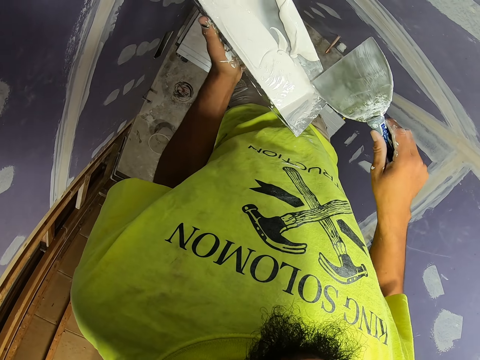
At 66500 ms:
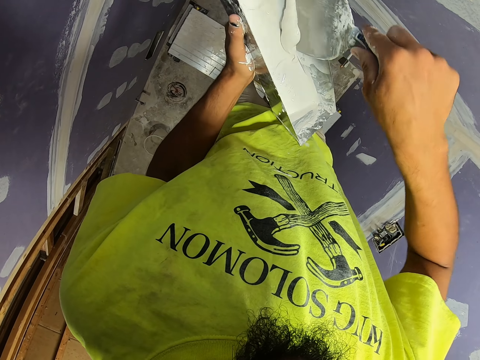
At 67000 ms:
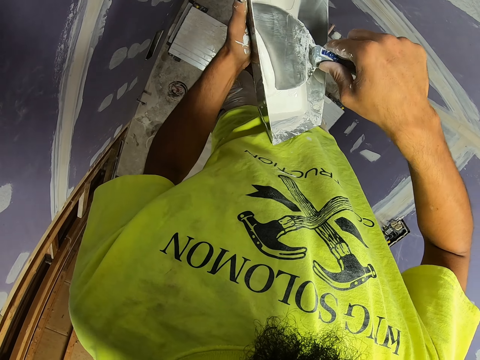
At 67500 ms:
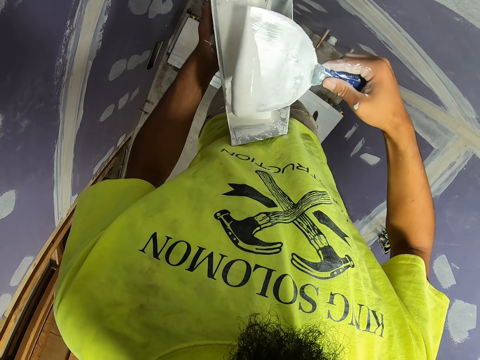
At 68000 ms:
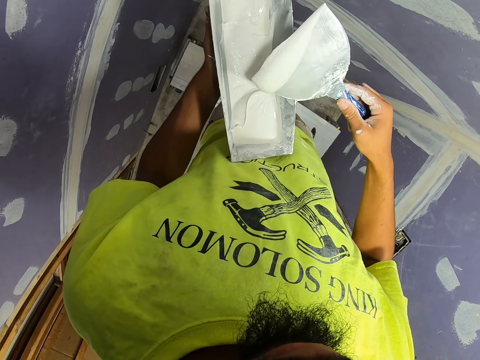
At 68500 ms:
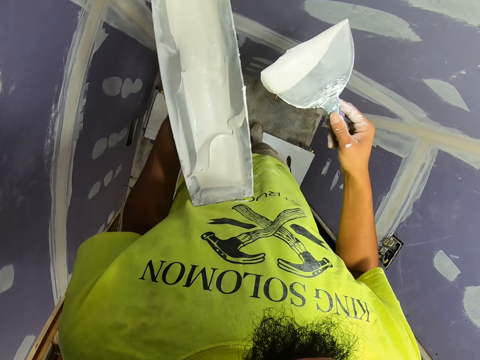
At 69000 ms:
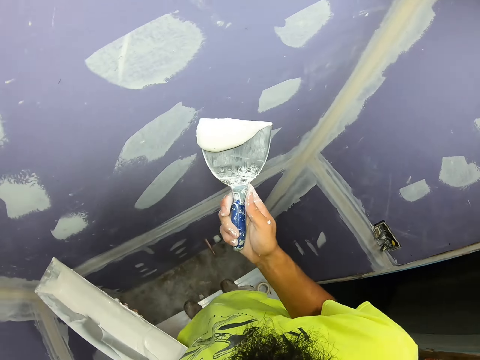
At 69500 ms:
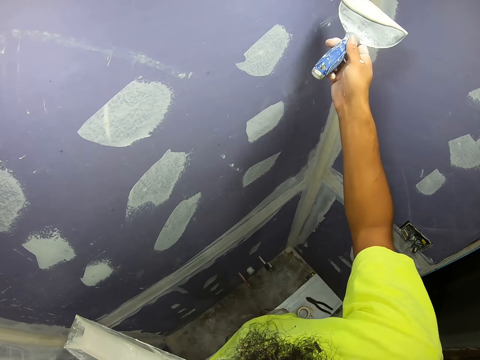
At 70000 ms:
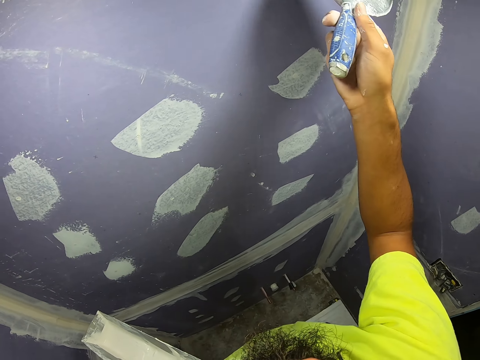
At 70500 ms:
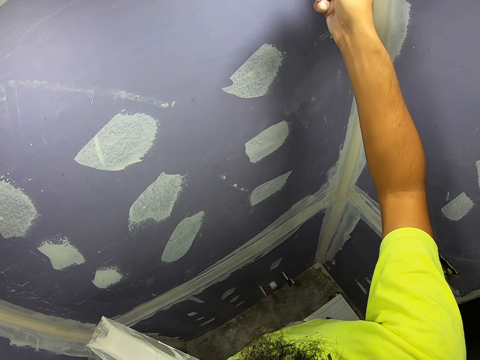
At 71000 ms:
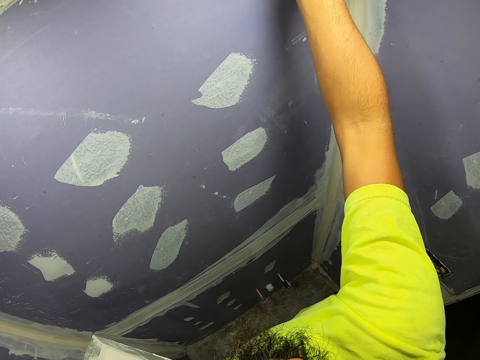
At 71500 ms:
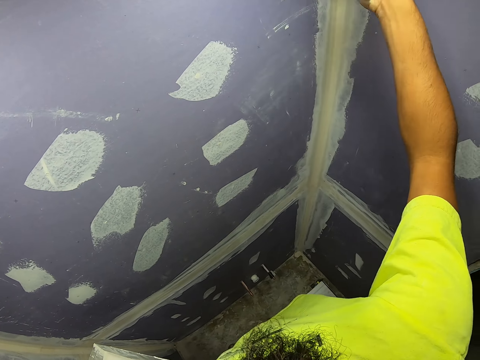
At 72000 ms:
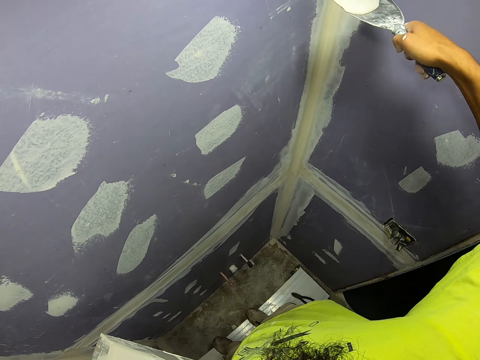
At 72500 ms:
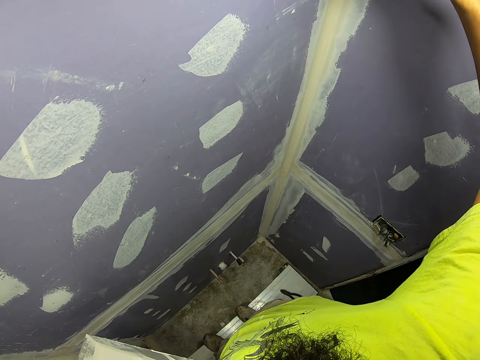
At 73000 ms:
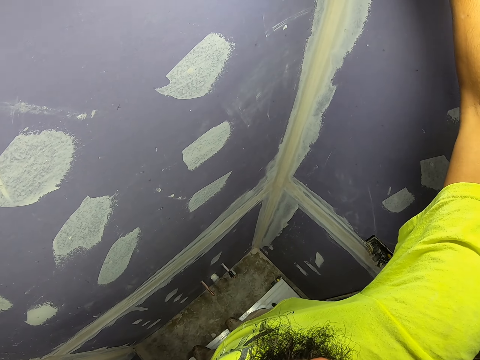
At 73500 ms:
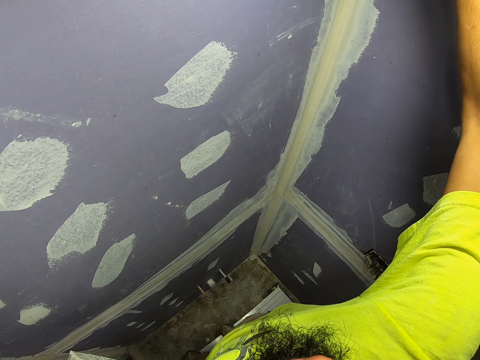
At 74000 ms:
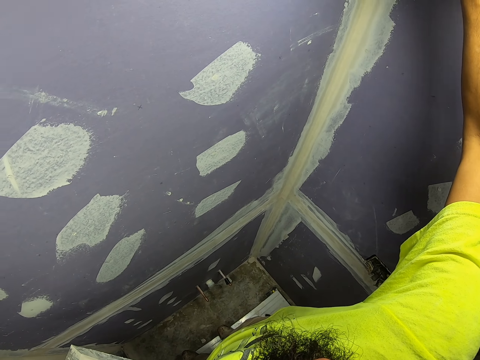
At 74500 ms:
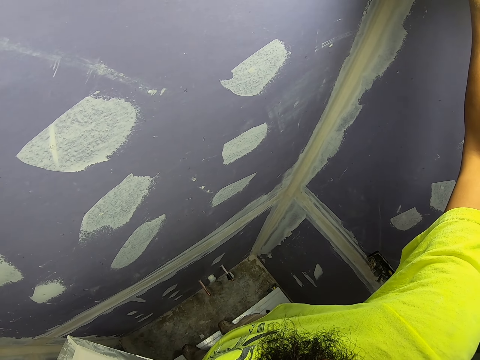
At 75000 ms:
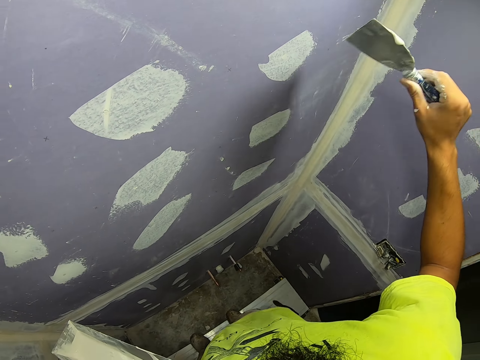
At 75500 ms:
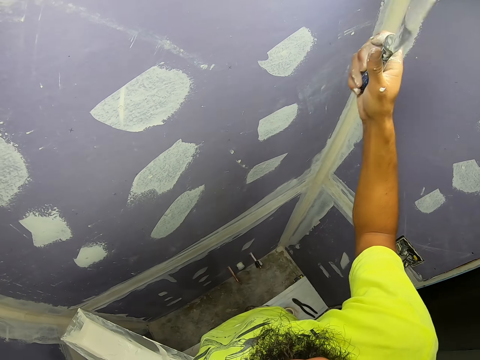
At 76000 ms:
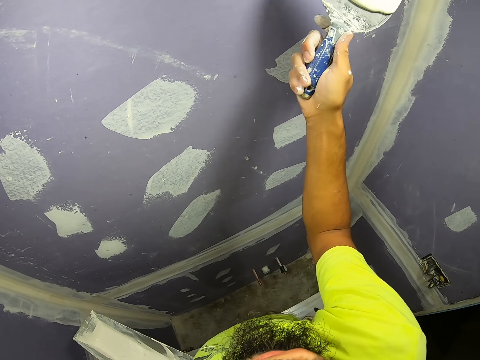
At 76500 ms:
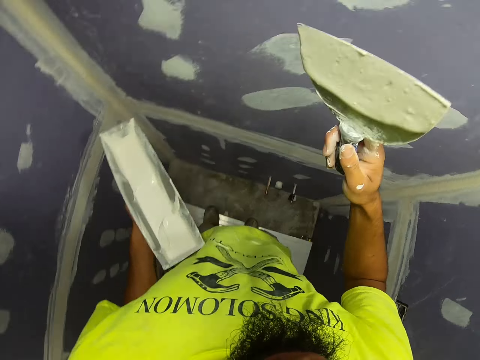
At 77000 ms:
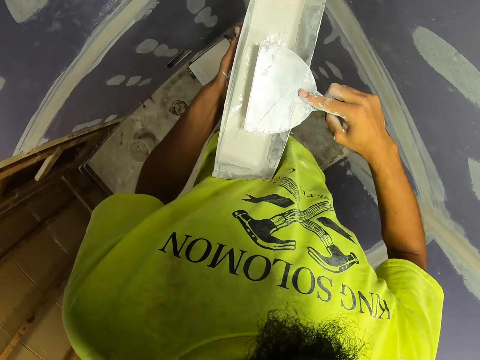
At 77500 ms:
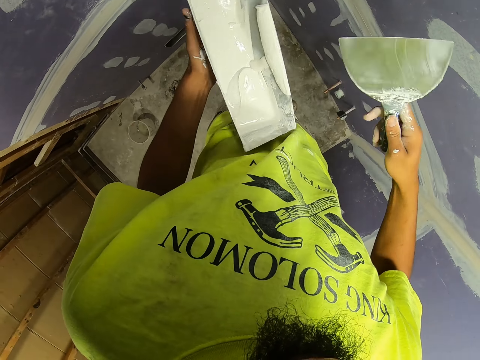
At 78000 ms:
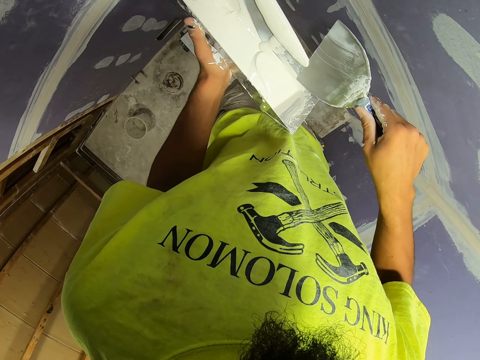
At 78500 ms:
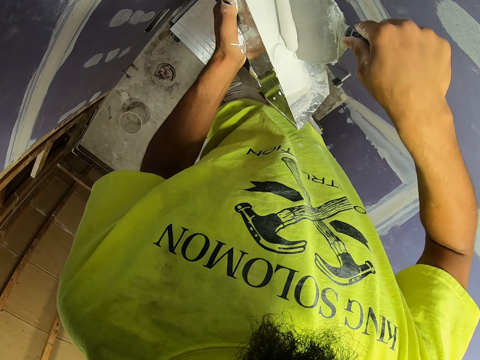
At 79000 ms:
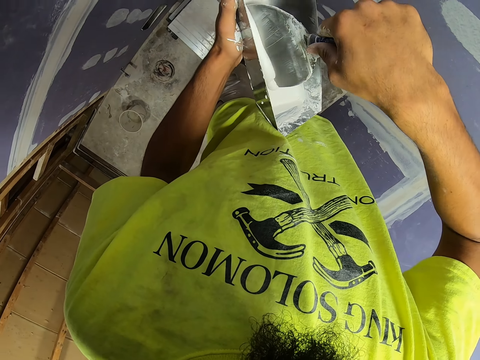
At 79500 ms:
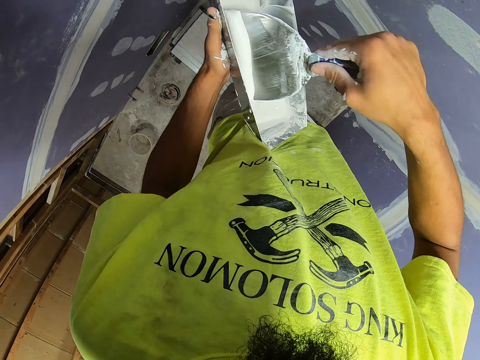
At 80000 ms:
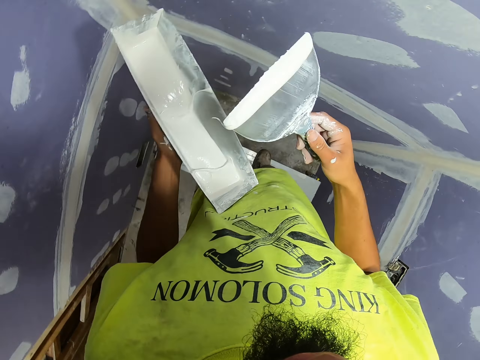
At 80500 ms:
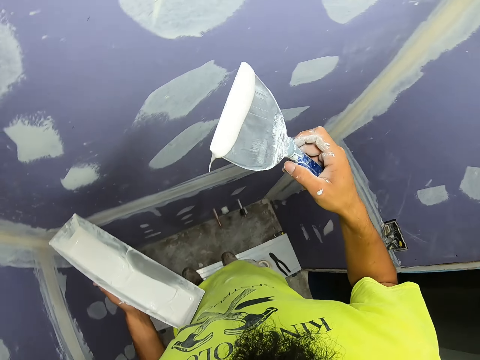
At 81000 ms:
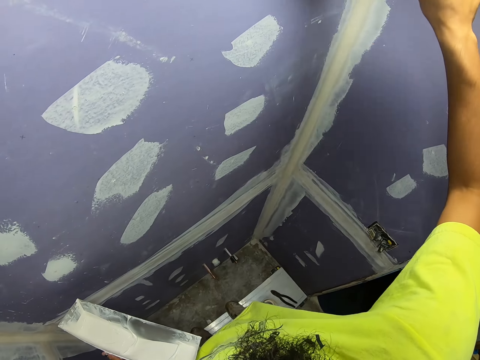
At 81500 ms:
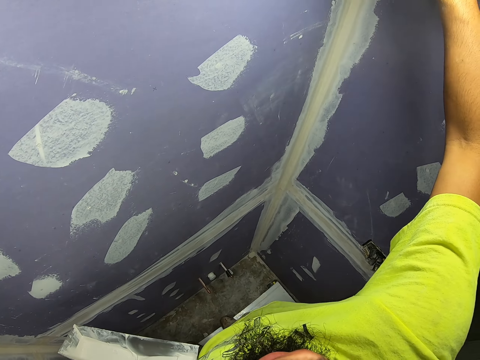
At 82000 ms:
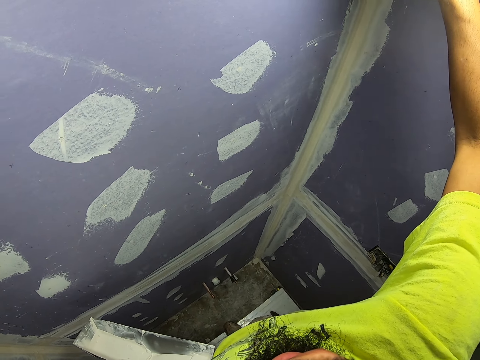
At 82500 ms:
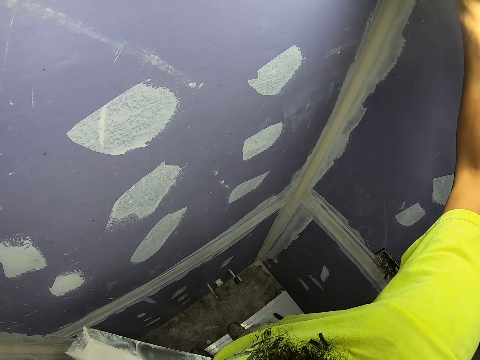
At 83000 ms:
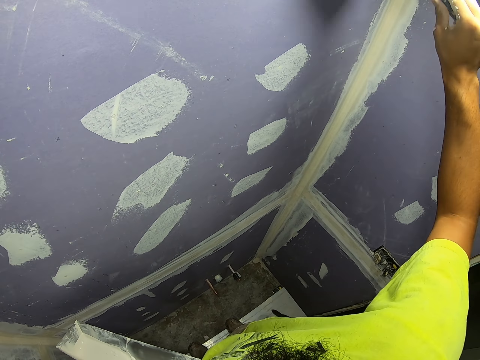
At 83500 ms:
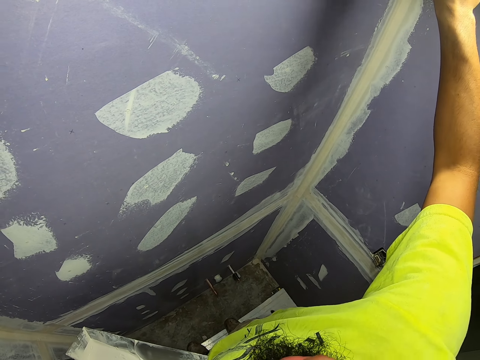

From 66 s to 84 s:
The camera wearer scoops the paint. They paint the wall. They remove the excess paint. They scoop the paint. They paint the wall.

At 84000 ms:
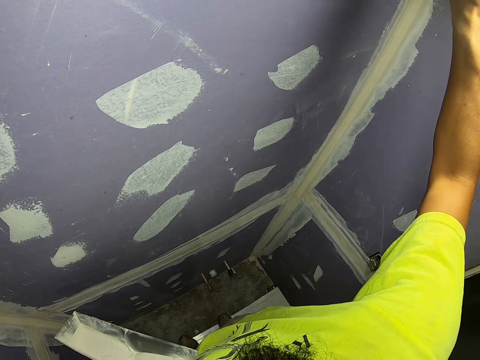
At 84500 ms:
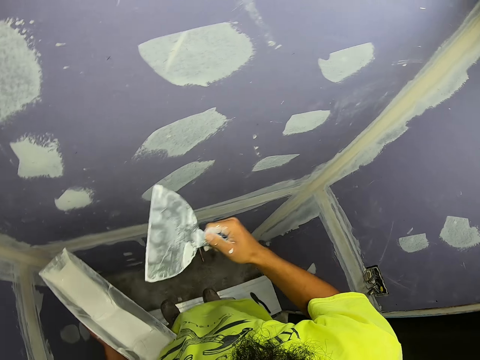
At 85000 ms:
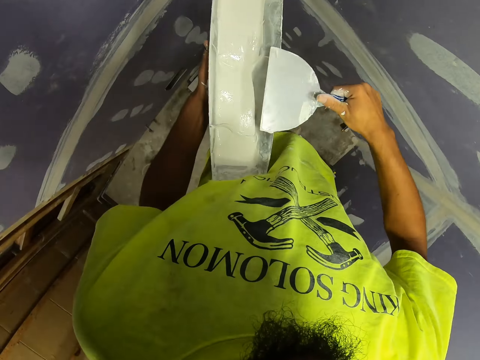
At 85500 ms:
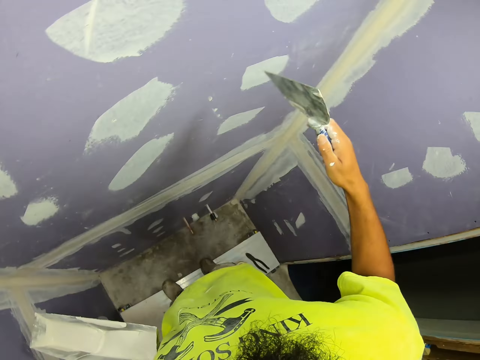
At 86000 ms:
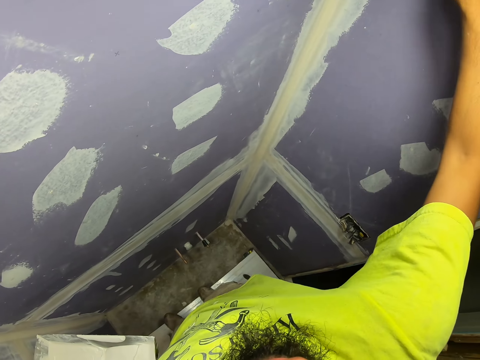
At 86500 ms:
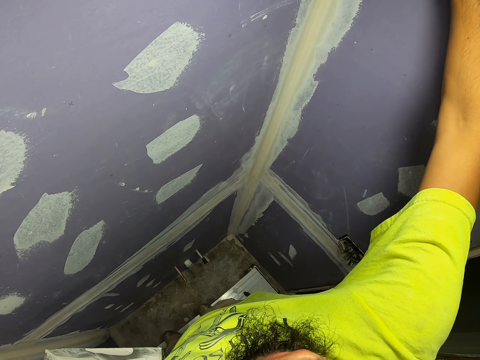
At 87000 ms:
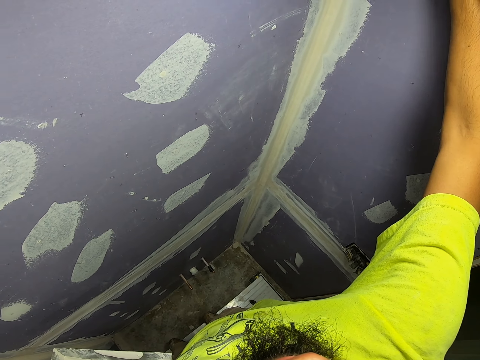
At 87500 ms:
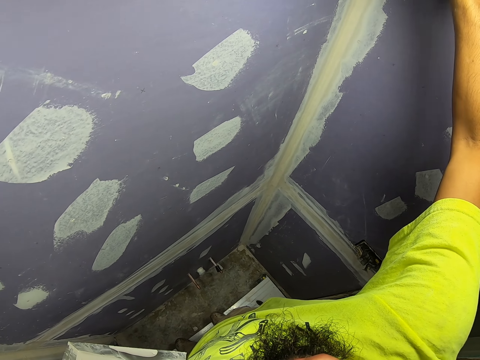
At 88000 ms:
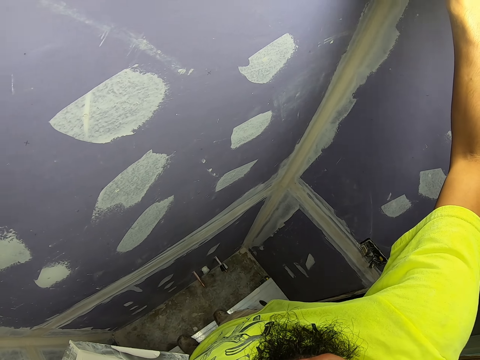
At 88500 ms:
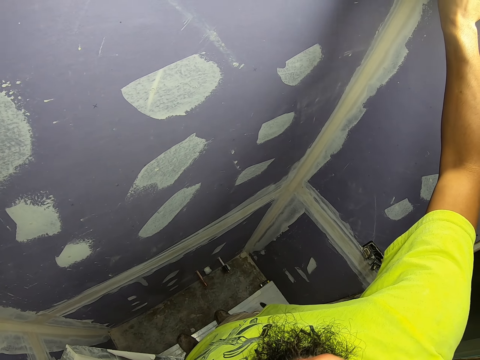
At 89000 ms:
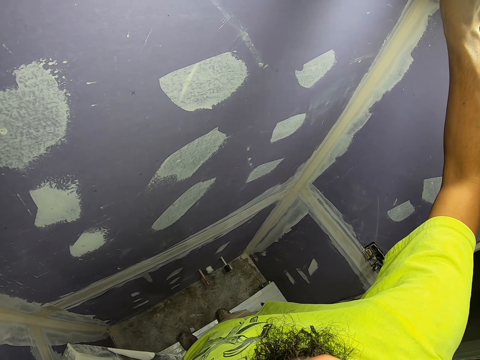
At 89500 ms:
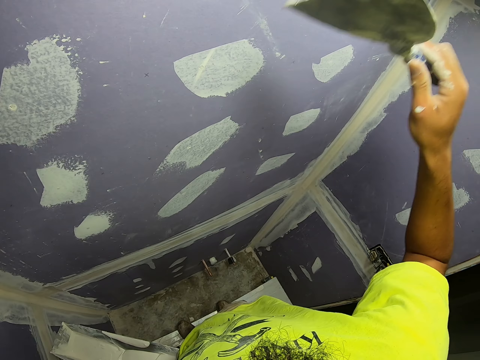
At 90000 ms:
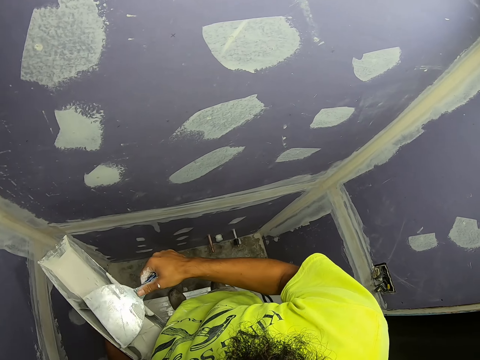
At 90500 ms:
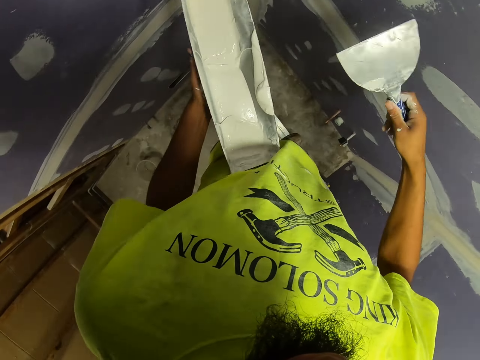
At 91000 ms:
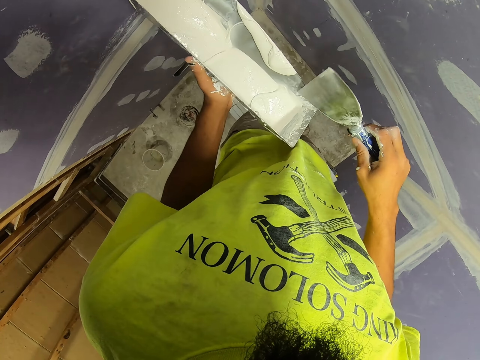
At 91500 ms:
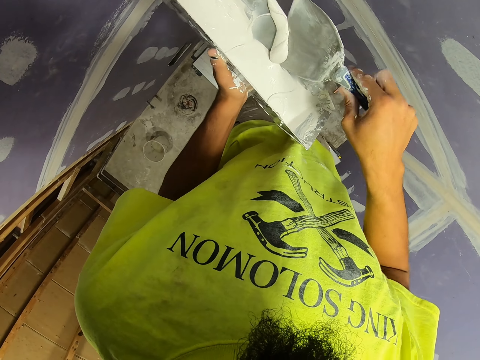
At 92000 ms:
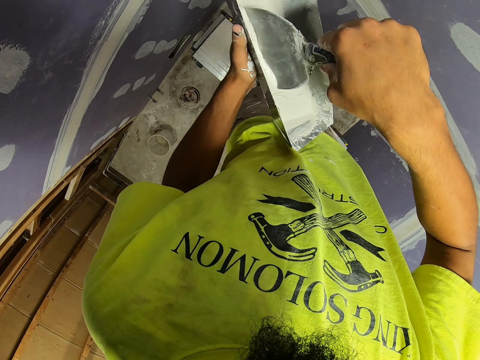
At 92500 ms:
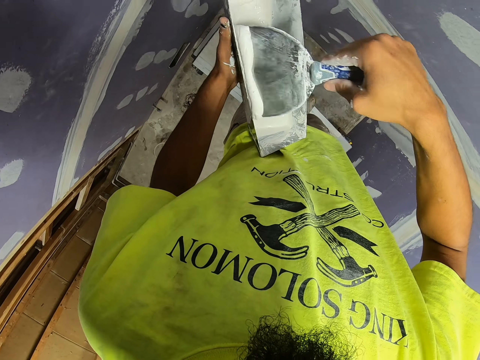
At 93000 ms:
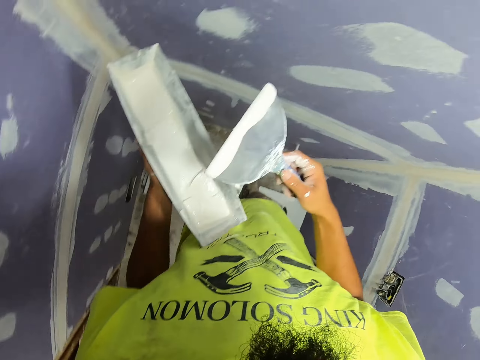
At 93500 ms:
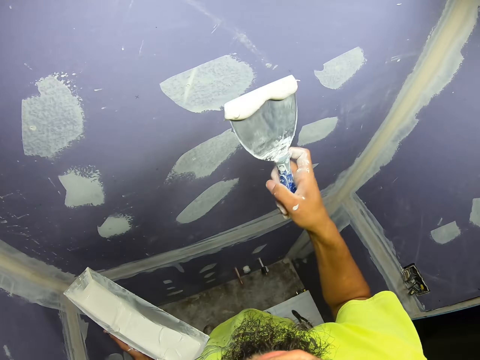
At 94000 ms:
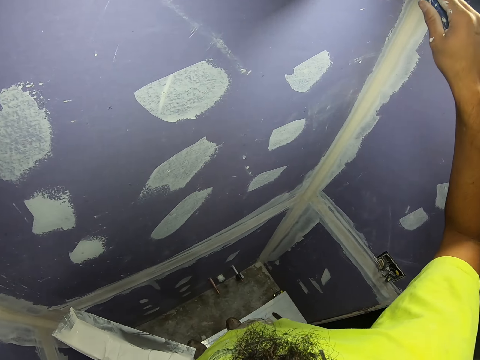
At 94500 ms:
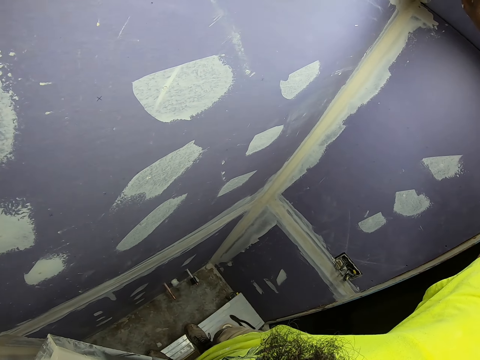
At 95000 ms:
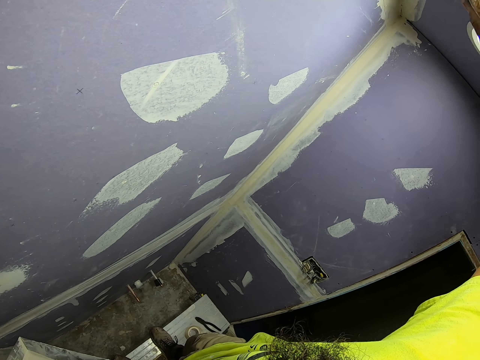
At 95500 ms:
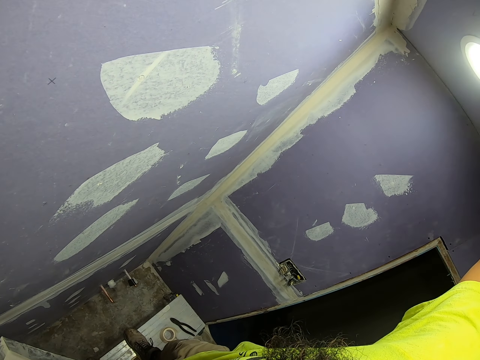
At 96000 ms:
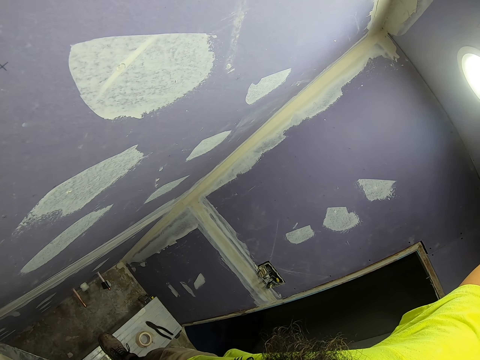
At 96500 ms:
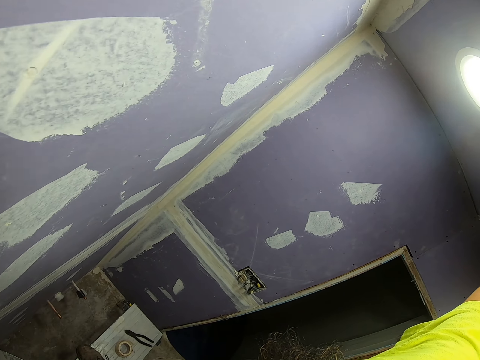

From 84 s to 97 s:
The camera wearer removes the excess paint. They paint the wall. They remove the excess paint. They scoop the paint. They paint the wall.
